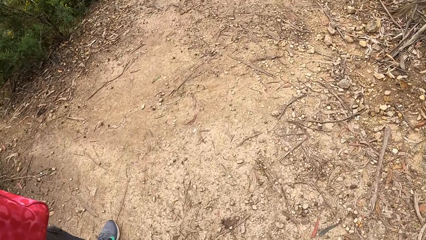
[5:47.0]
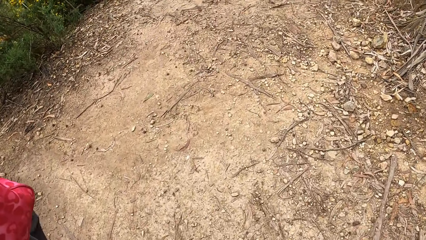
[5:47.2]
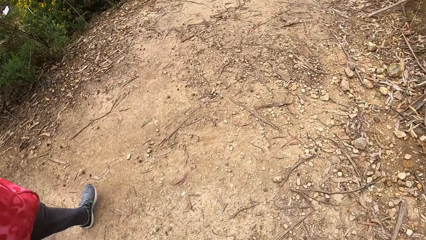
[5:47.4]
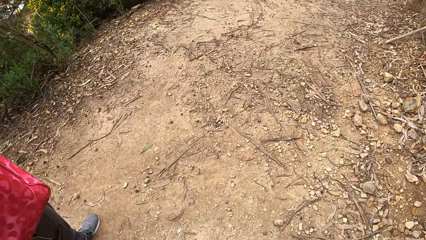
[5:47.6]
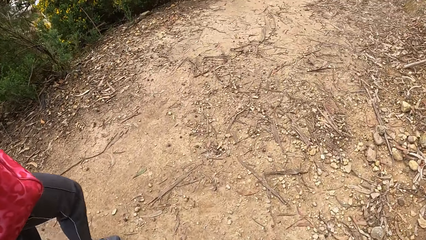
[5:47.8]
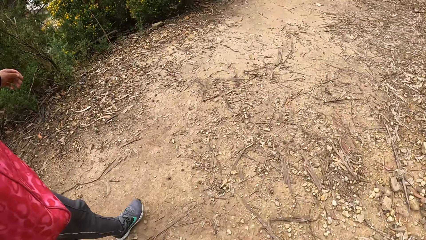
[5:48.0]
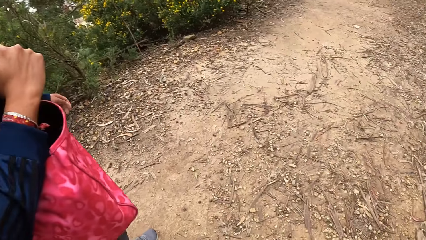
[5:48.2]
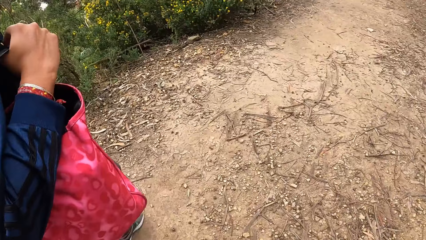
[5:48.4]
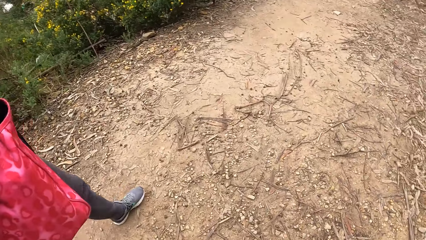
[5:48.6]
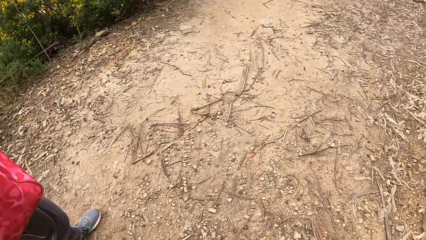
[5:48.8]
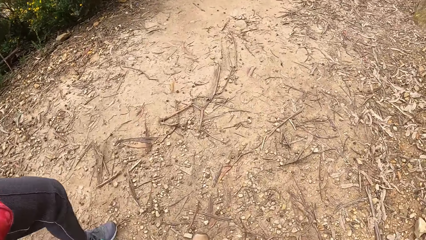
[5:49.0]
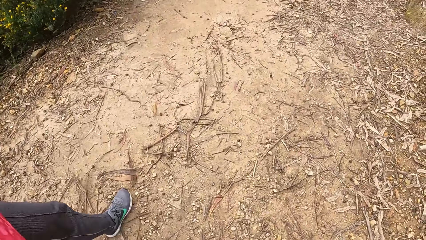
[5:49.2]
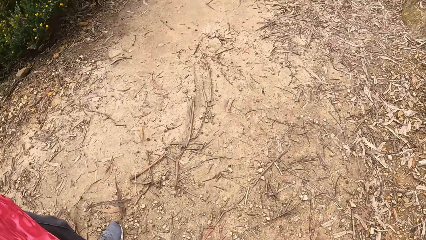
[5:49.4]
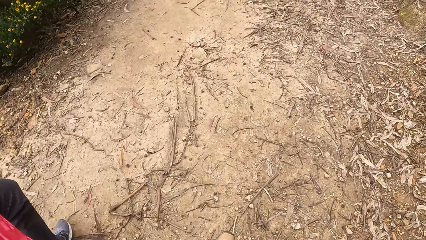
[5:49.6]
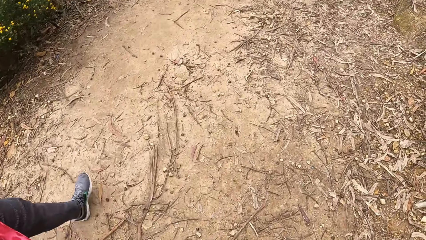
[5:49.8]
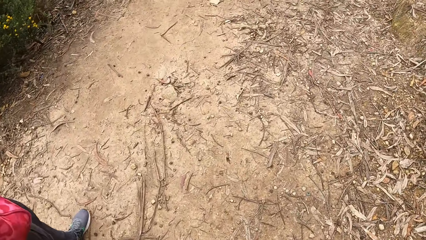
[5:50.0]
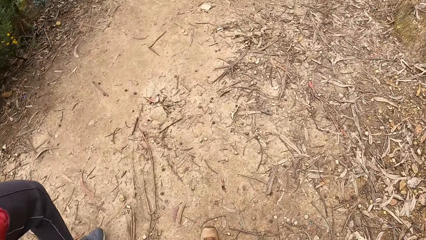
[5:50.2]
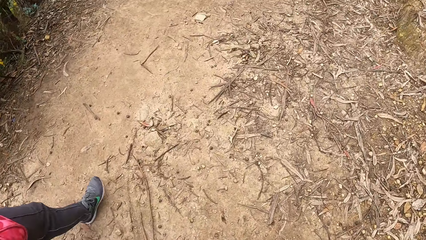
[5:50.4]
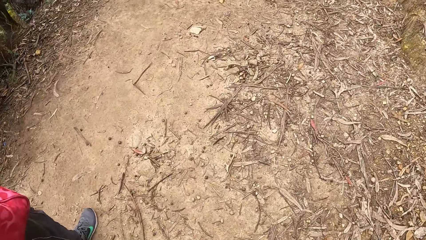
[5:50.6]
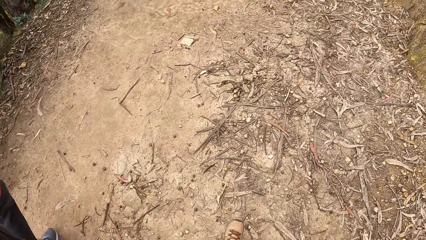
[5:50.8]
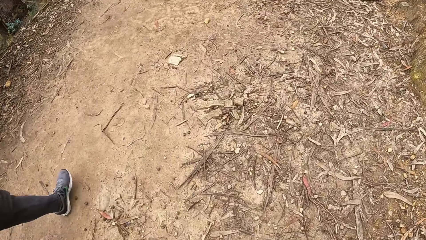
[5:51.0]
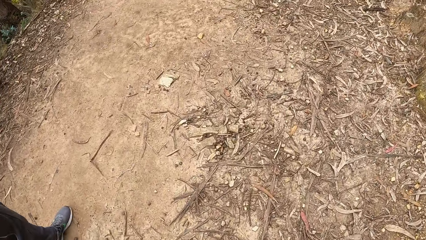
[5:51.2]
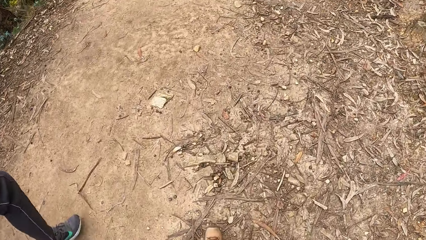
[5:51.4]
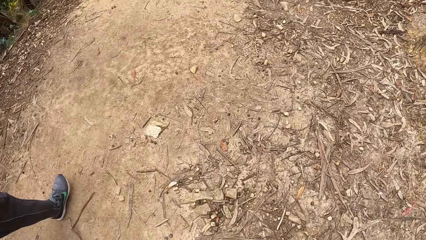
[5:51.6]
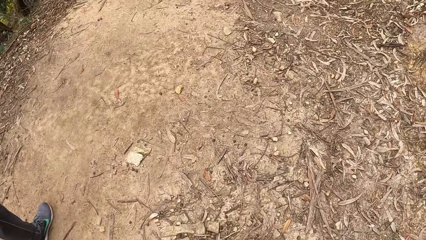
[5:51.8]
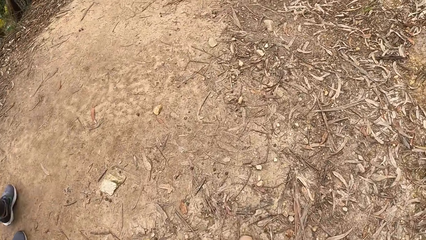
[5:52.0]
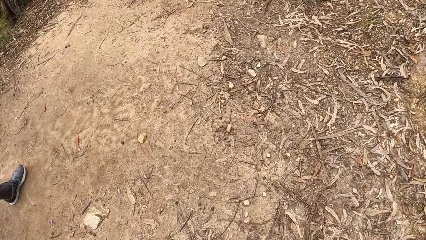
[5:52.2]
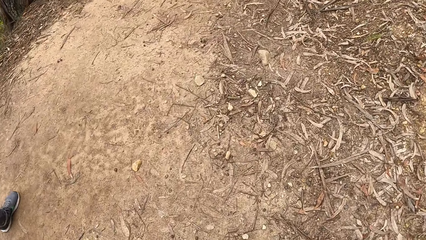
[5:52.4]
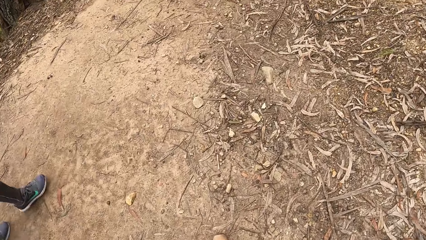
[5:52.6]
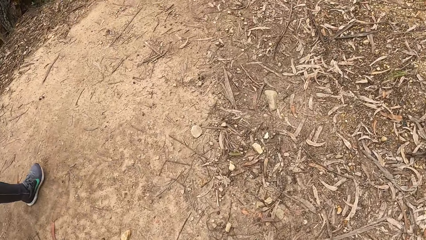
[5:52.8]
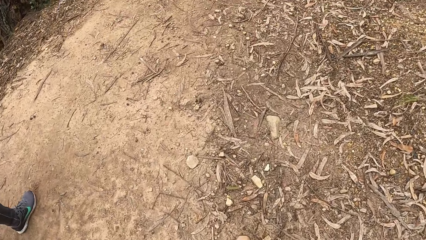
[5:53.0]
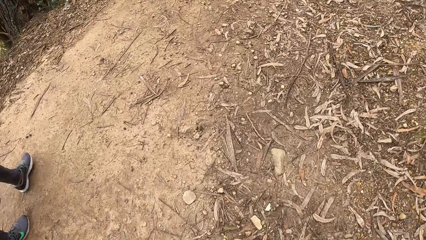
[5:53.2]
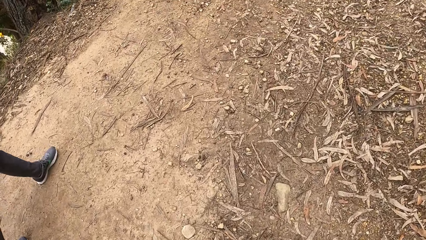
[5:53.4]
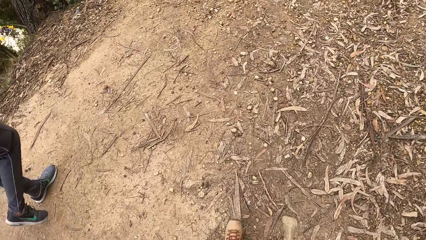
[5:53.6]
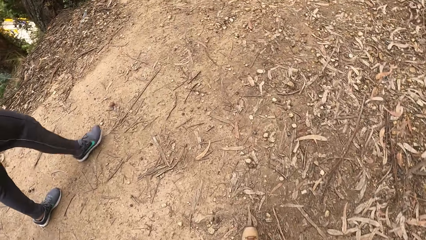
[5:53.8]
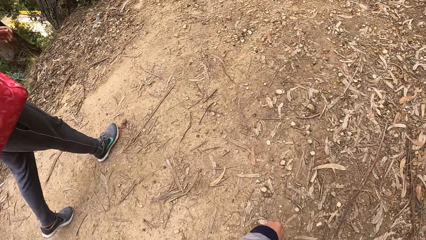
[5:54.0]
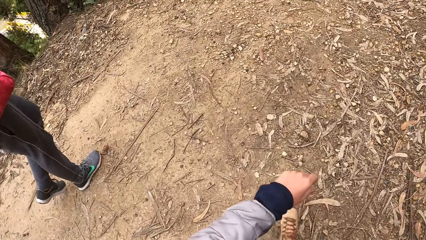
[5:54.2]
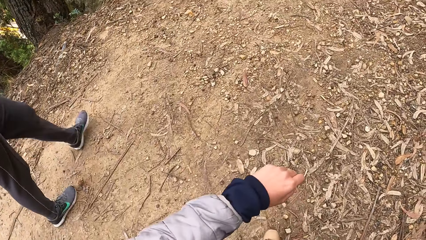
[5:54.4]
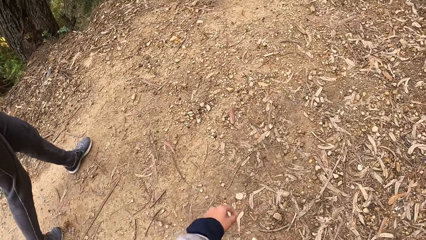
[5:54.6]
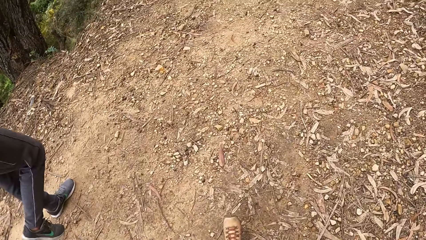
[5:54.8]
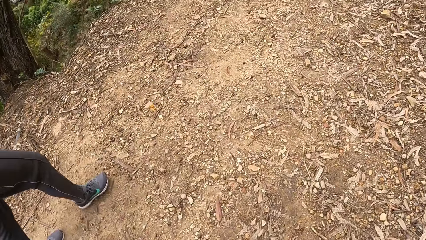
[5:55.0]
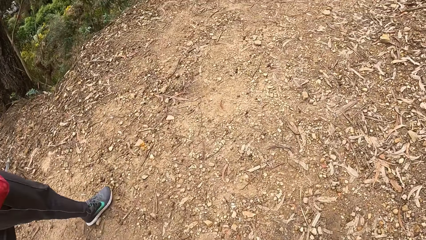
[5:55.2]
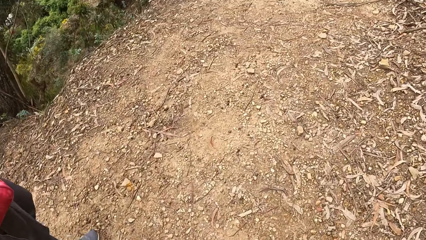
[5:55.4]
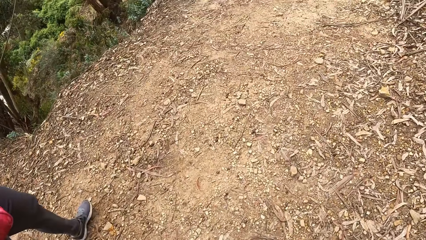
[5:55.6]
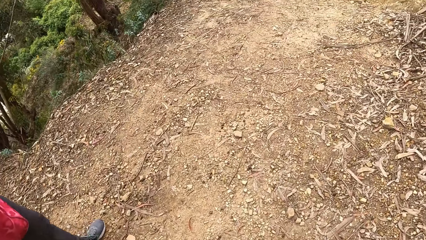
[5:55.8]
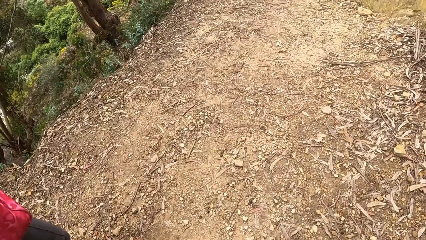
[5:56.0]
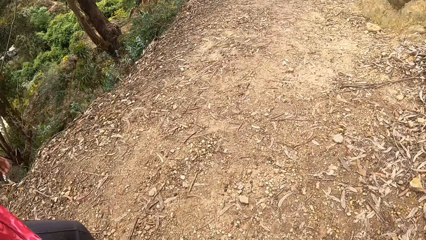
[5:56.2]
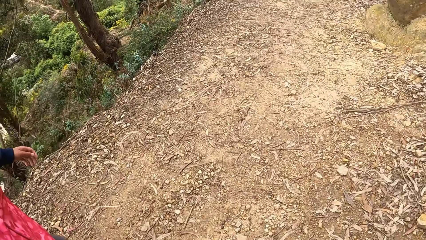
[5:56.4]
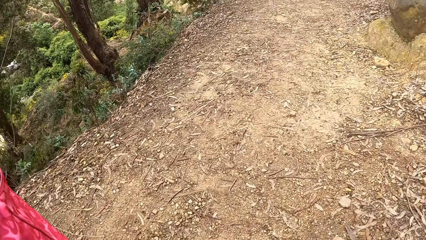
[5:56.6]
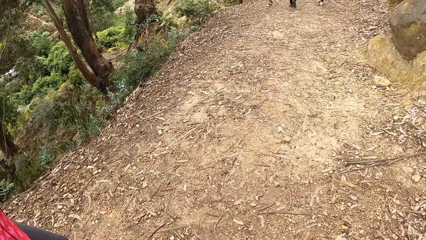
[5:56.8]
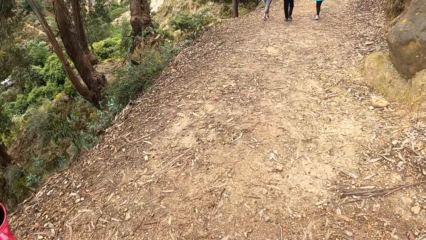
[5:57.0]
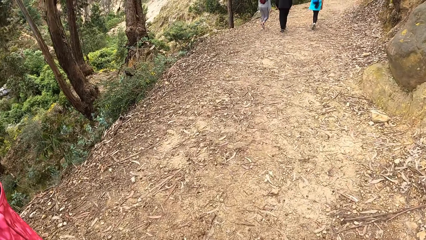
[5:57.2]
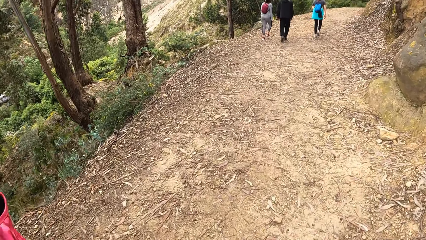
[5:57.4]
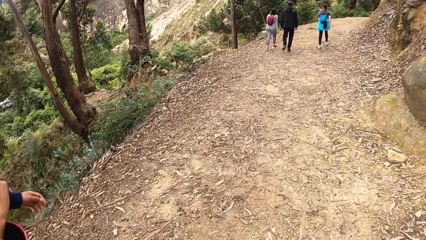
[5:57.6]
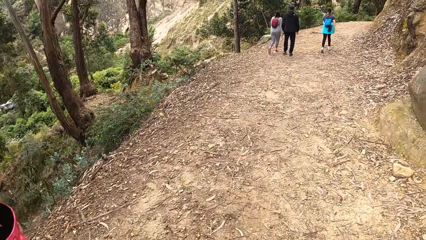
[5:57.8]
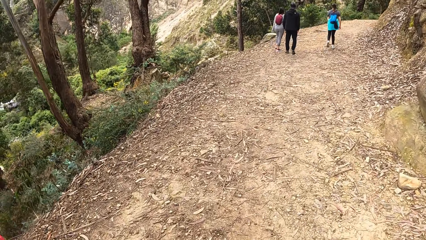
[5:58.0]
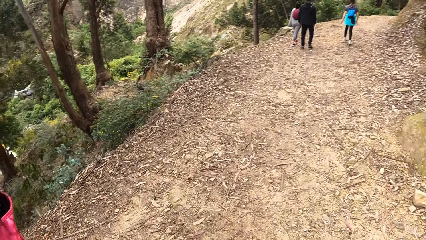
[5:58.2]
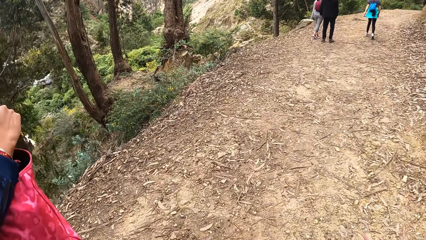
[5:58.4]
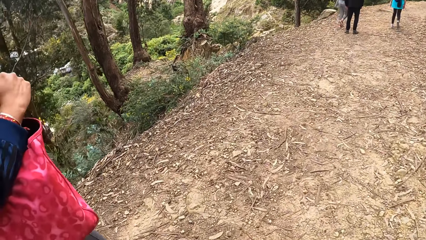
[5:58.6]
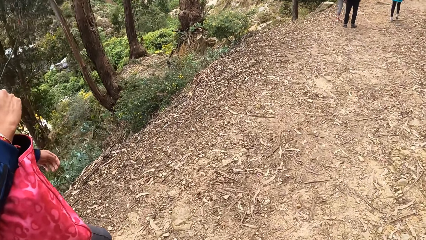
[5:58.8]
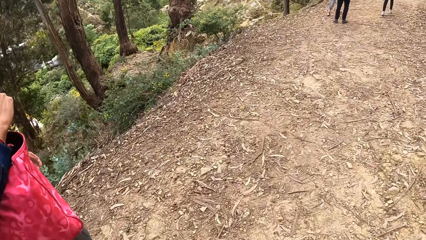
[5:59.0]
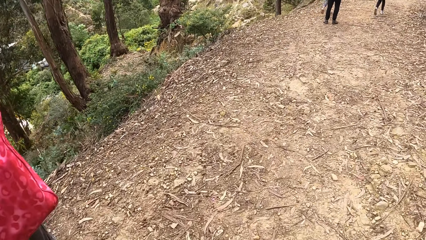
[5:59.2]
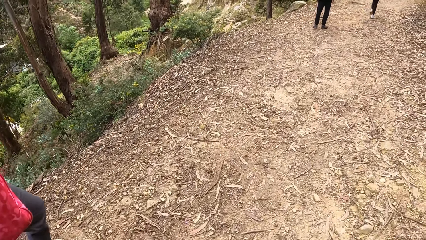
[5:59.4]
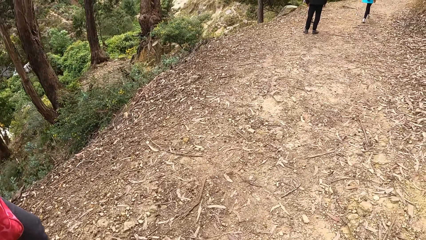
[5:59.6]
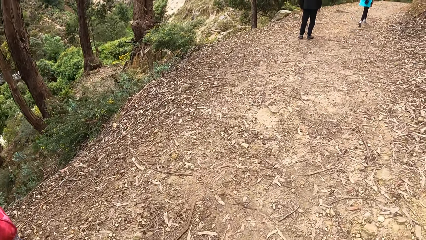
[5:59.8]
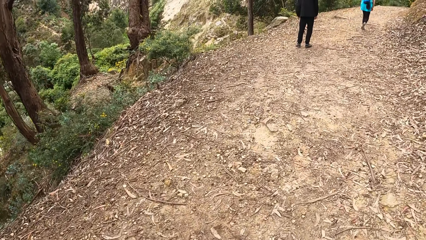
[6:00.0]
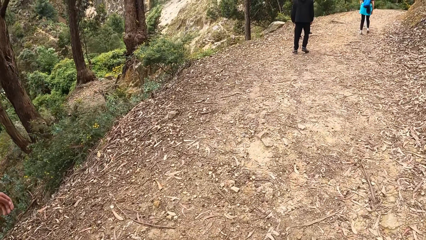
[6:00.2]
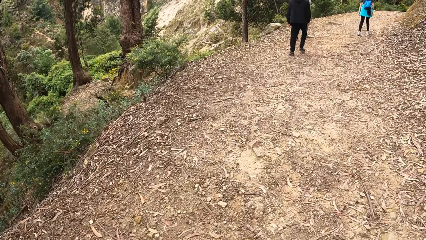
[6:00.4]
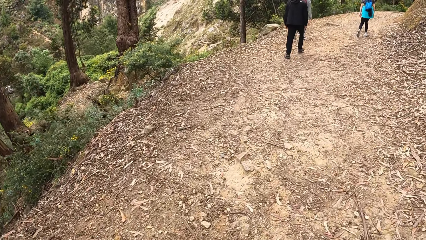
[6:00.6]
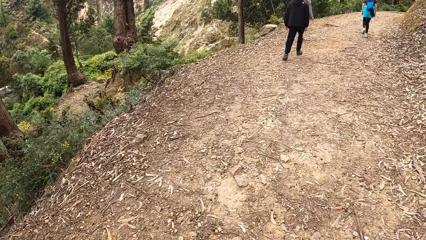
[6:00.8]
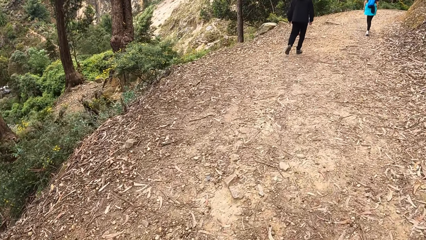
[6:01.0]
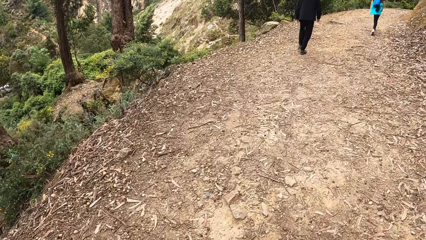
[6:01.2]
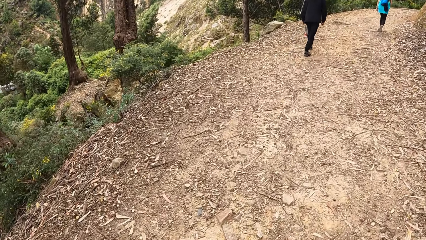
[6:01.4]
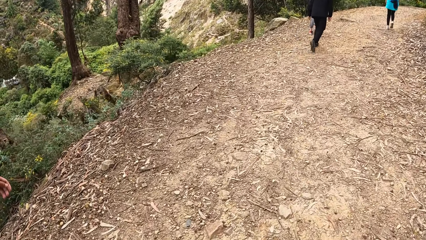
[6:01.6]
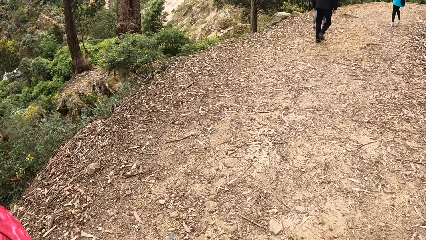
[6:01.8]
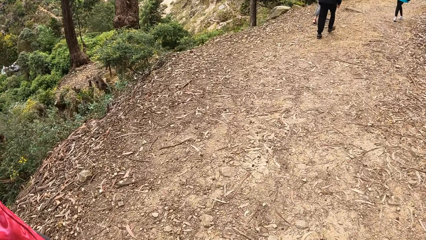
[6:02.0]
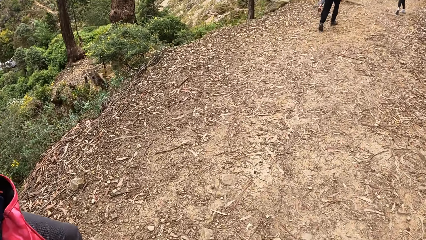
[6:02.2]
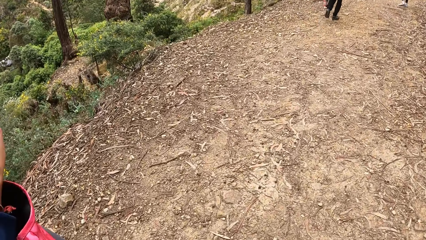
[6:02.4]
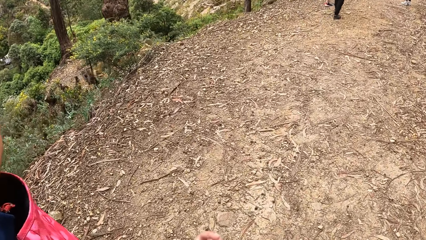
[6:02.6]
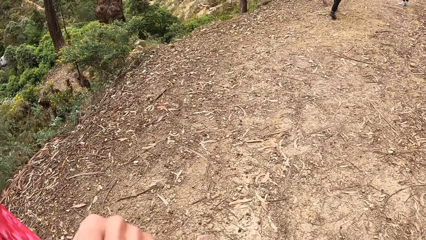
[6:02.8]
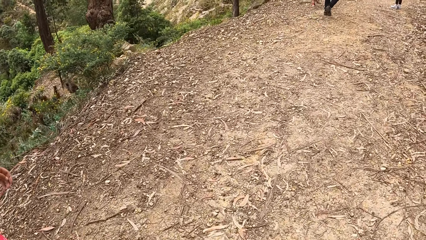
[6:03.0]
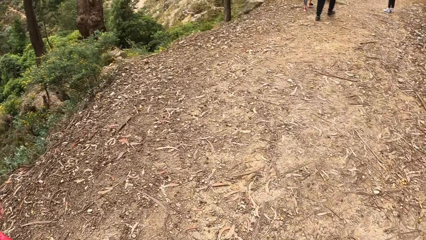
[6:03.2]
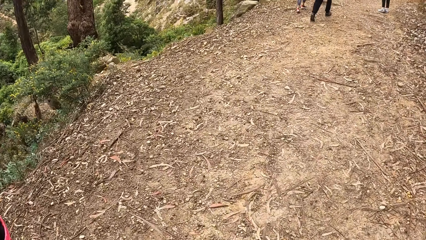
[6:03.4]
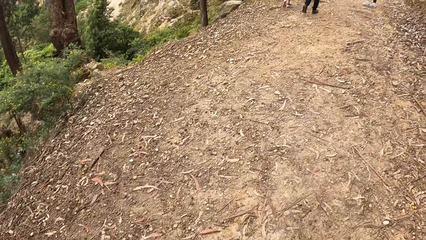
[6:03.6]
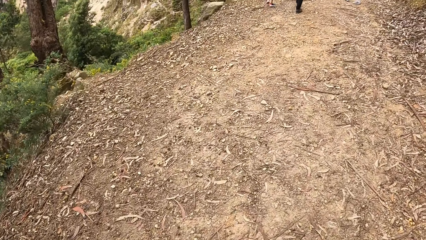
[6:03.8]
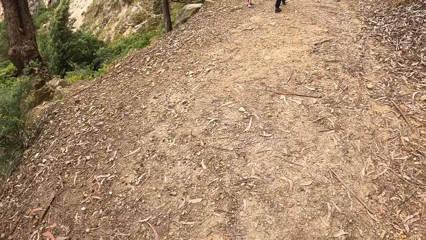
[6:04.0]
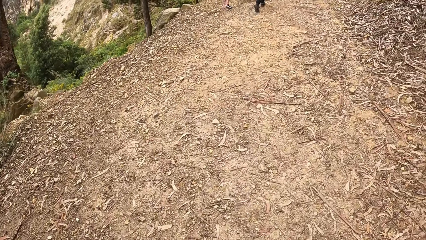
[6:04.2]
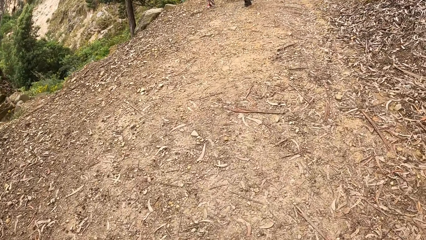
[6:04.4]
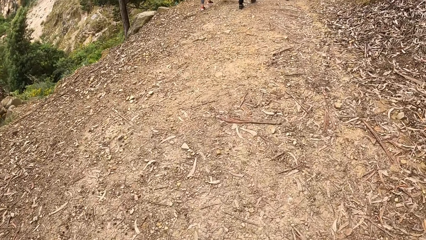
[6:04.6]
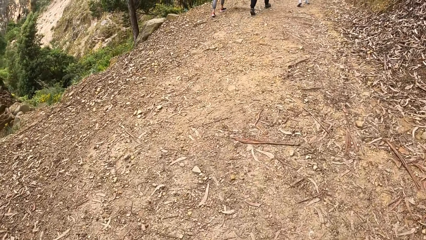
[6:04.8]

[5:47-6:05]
A woman walks. Another woman walks. Another woman walks. A man walks. The first woman walks. The man stands and walks.
